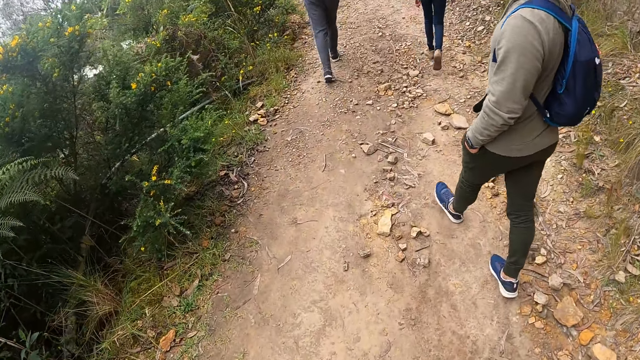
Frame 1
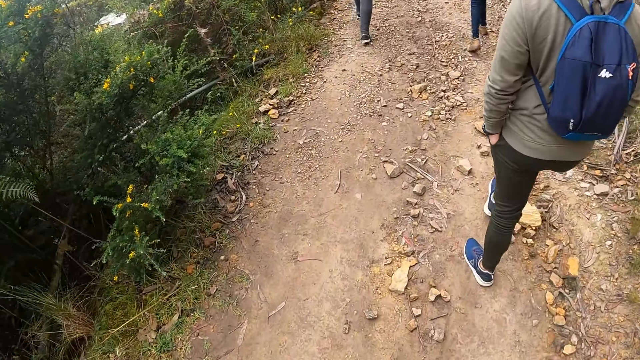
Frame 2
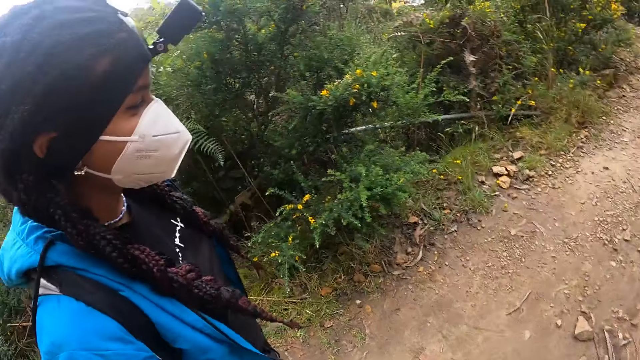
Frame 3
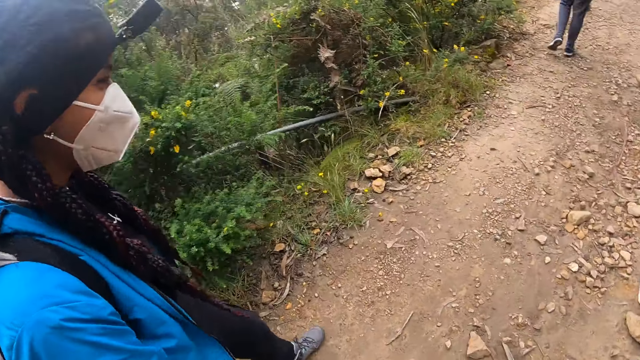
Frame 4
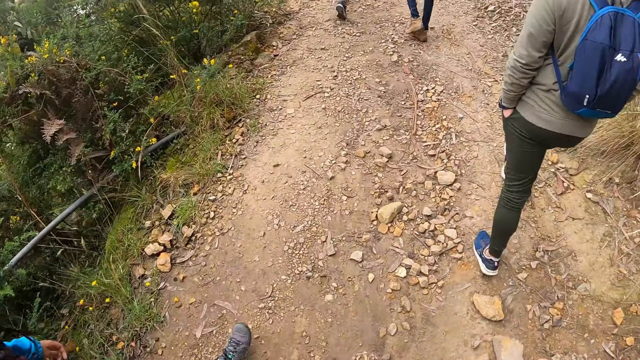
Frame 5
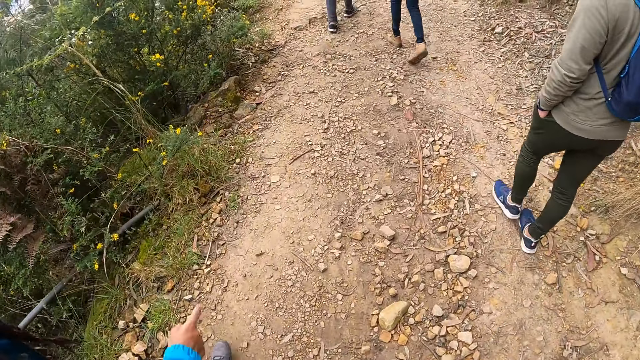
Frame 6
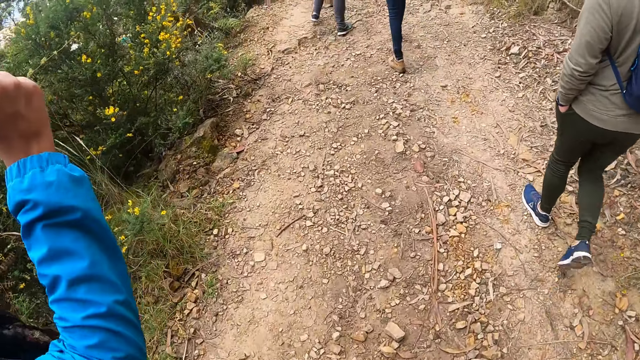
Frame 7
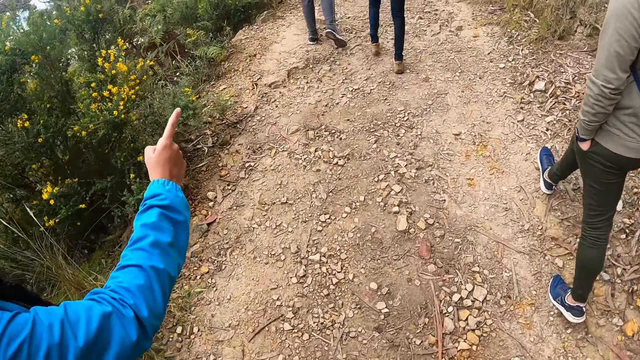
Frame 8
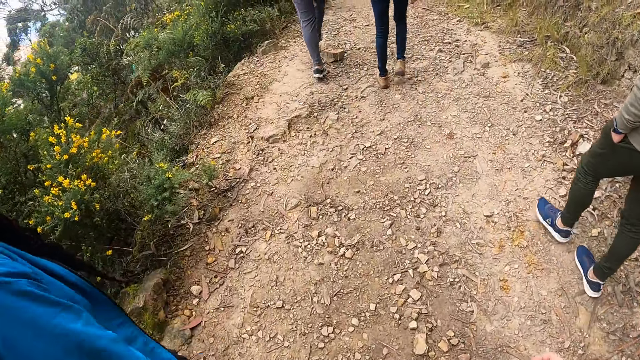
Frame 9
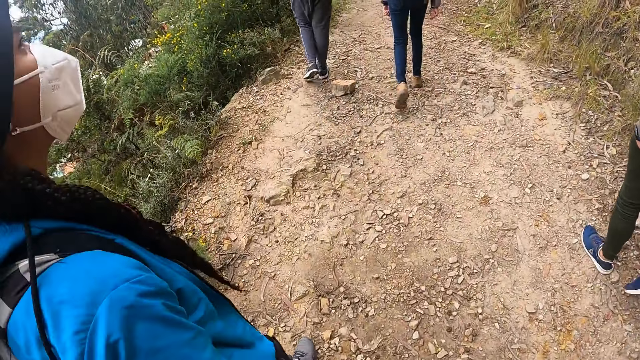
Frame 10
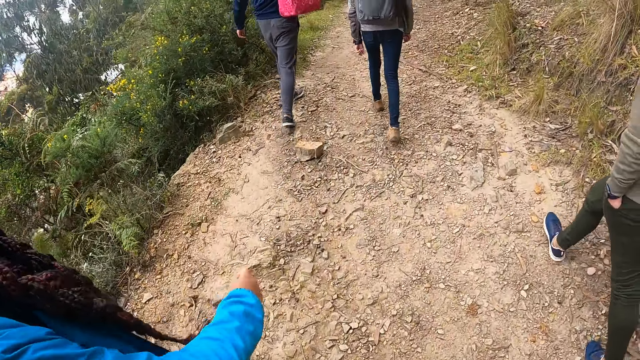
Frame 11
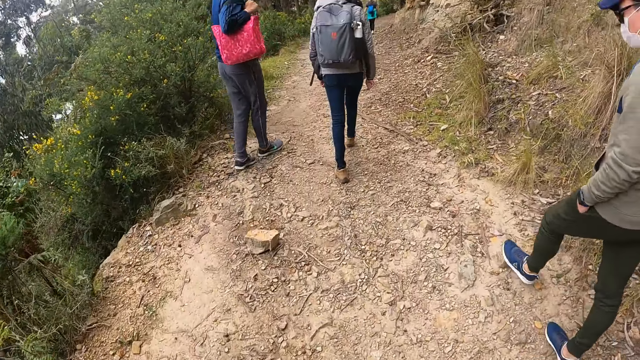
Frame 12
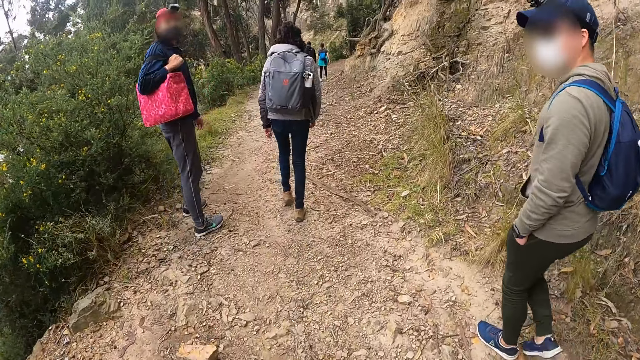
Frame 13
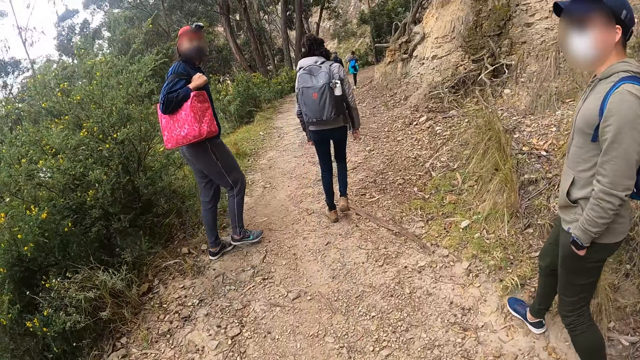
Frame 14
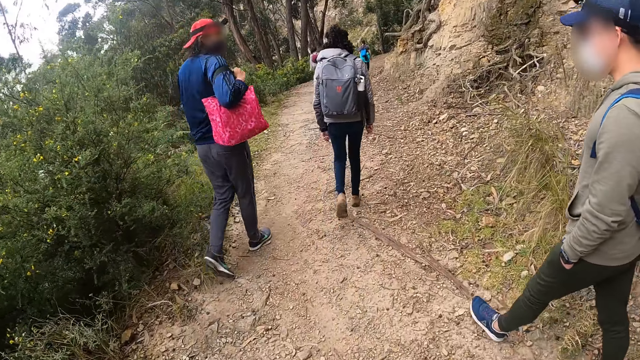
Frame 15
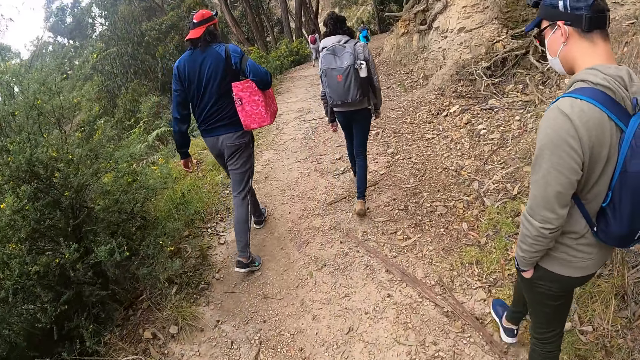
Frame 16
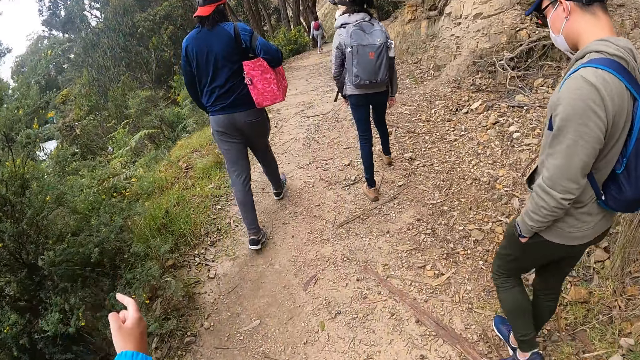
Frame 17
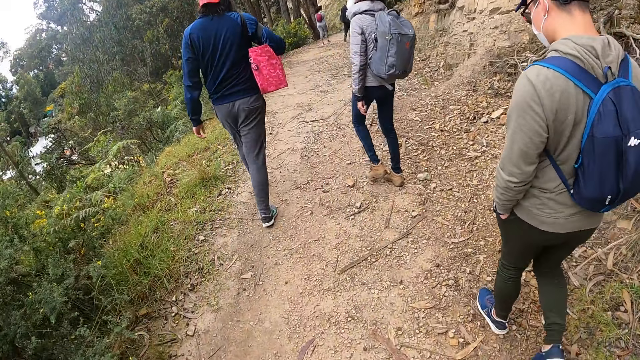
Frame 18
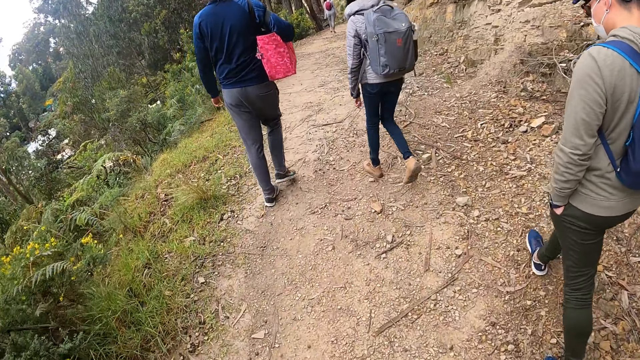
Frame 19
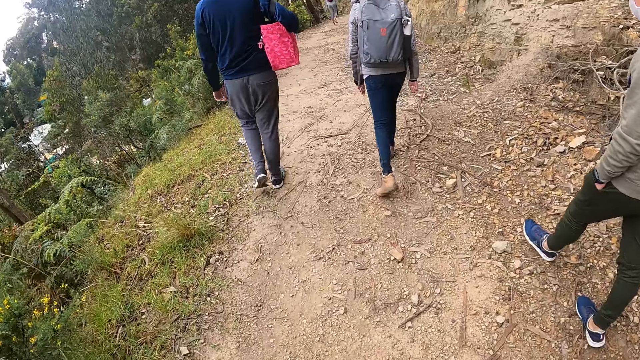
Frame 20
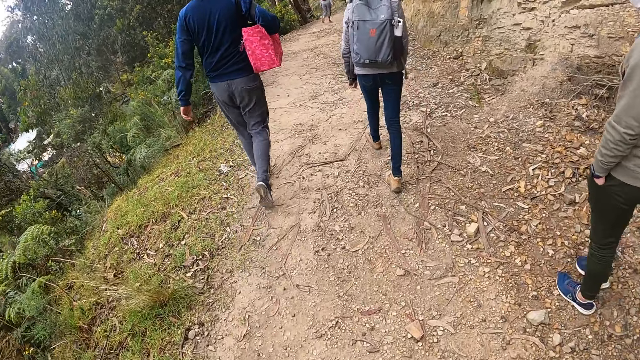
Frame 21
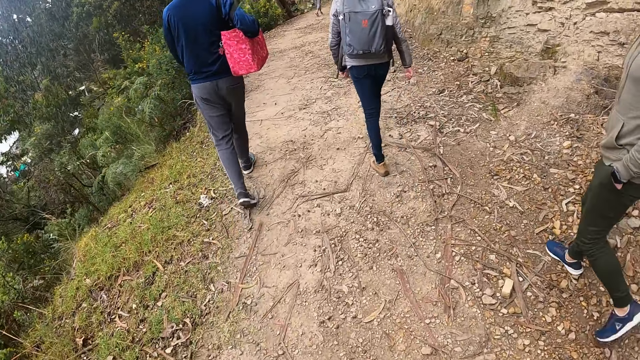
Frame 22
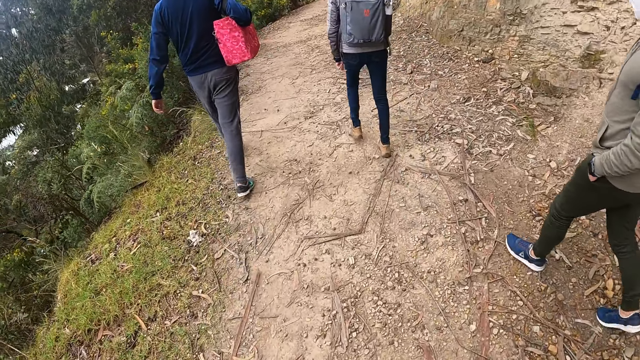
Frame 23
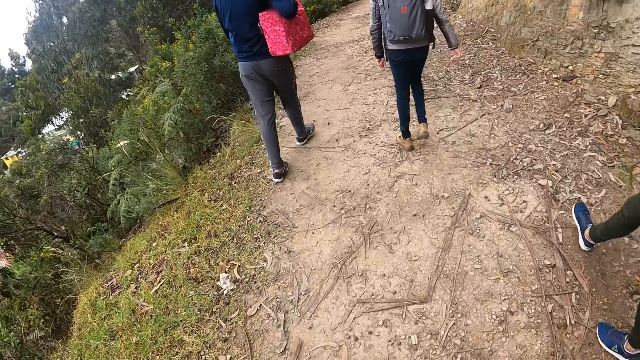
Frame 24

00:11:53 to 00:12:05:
The woman points at the man with her right hand. She points at the man again.

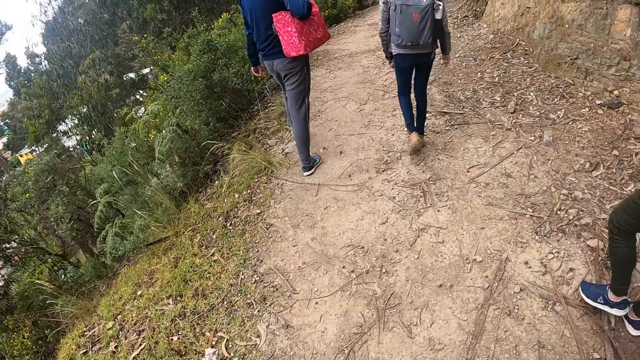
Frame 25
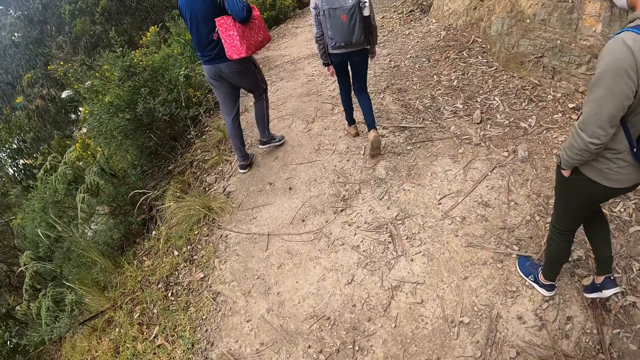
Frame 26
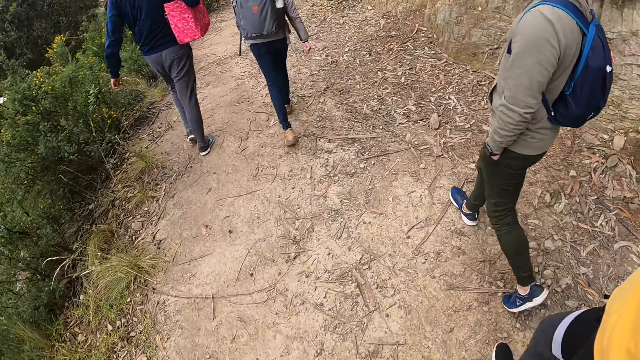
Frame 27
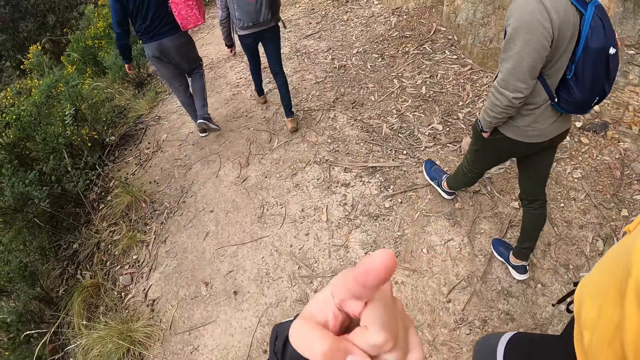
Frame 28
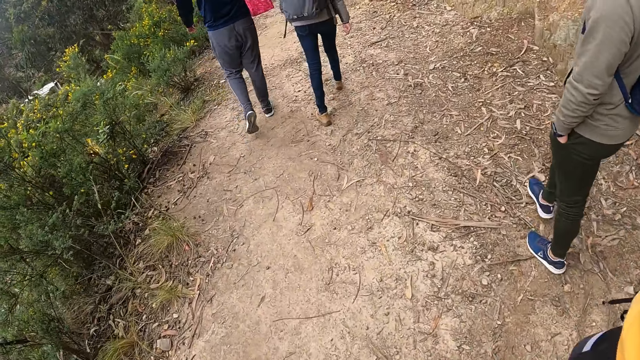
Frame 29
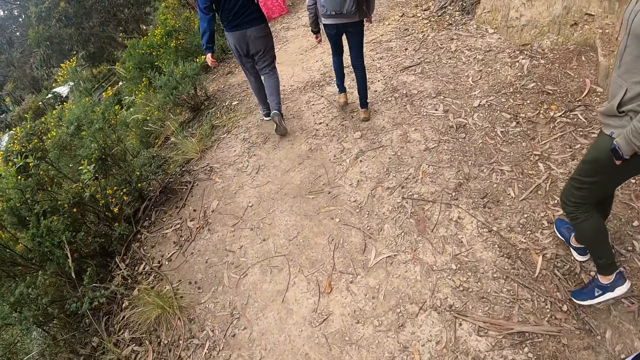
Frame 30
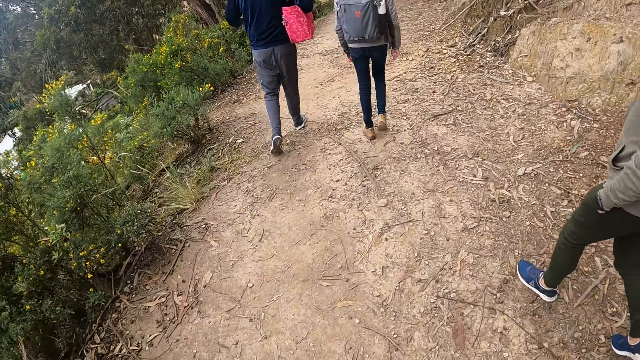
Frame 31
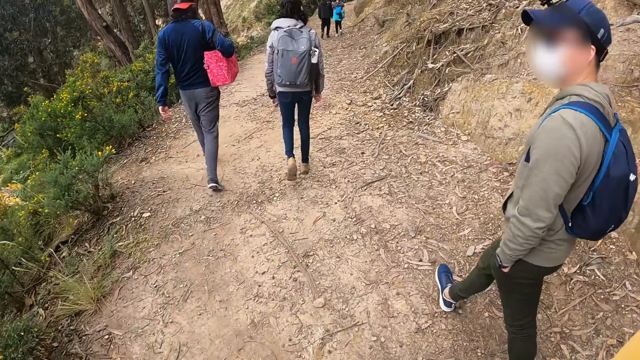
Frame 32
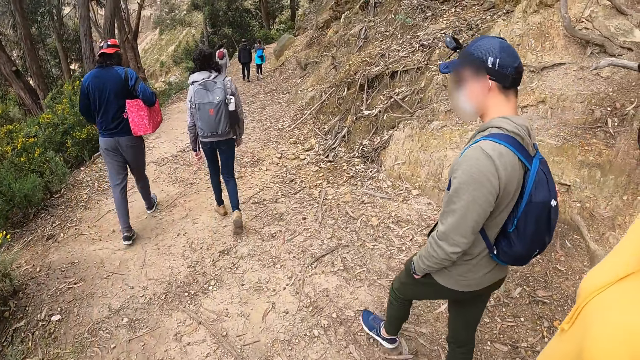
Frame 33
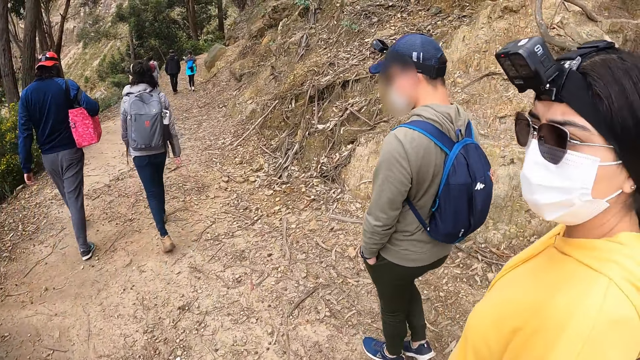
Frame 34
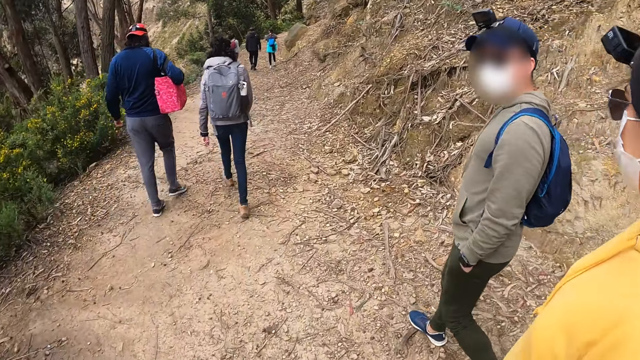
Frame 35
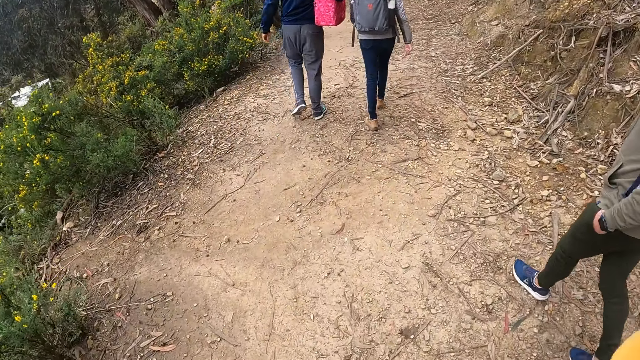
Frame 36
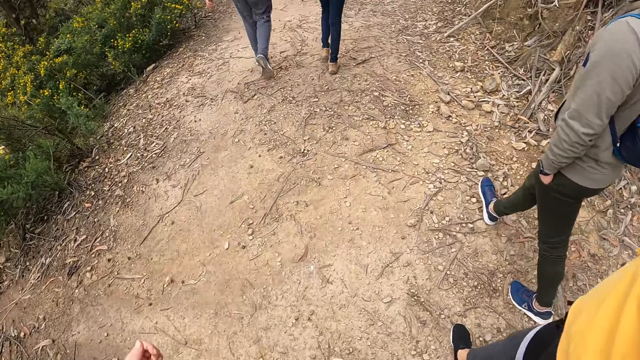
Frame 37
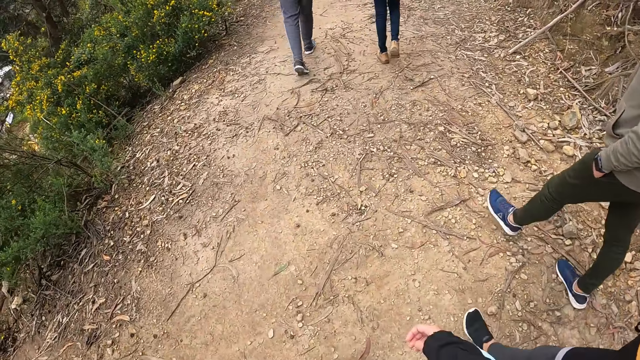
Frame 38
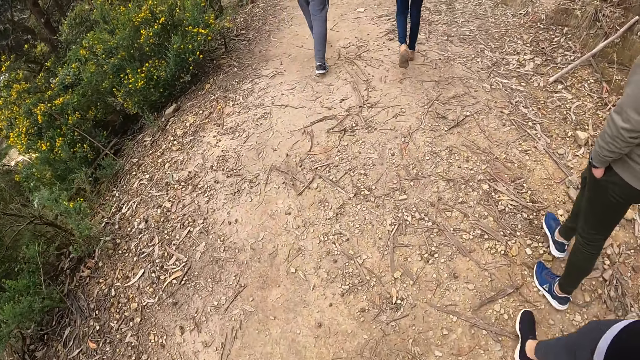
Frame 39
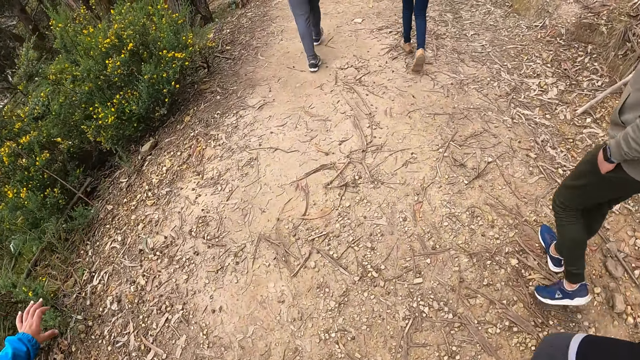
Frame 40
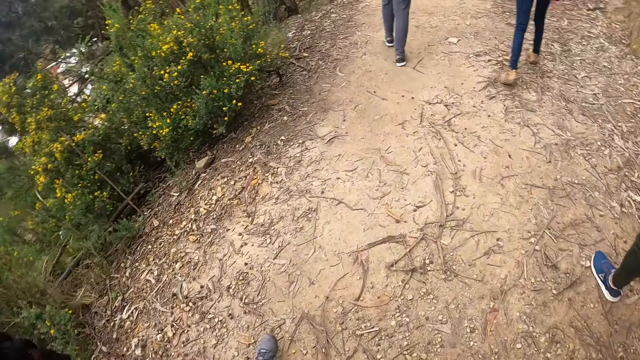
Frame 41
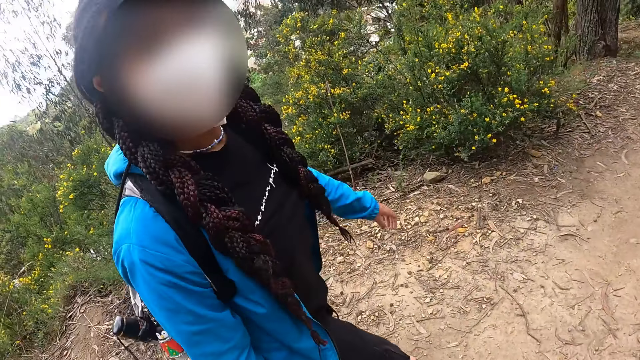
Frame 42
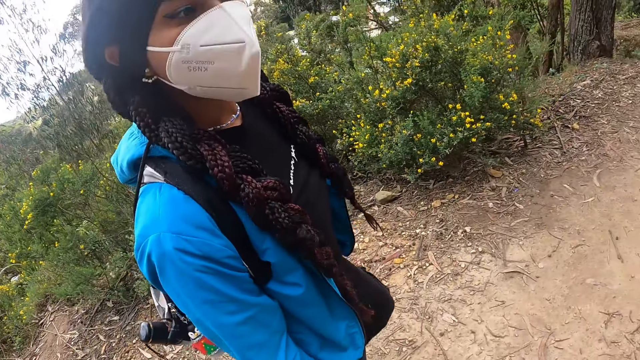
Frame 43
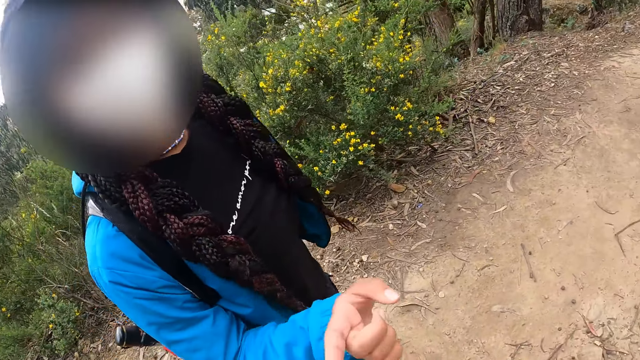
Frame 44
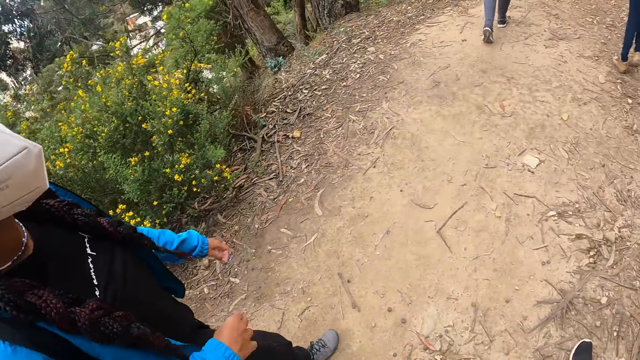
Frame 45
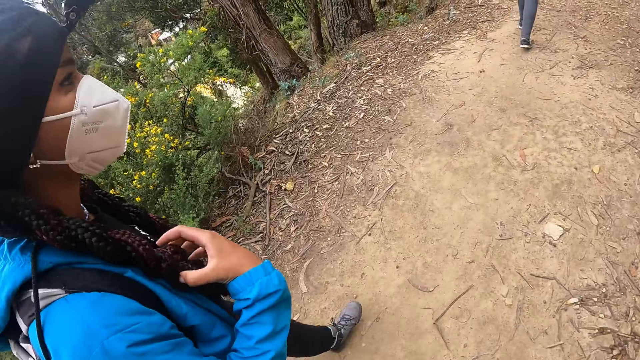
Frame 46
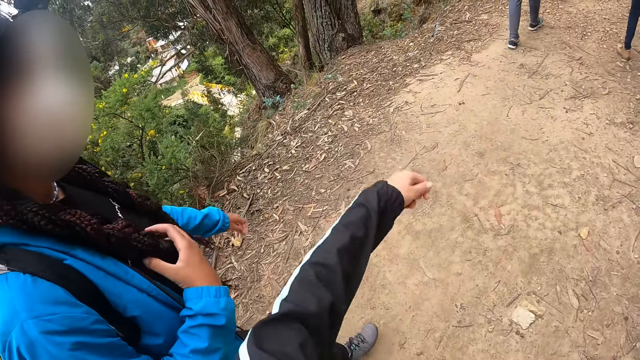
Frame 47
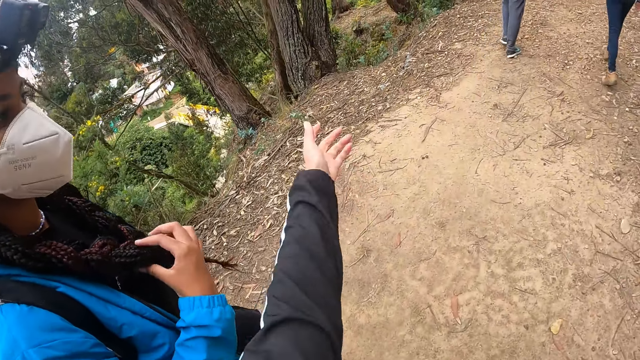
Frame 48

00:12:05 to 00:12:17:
The woman holds her braids with her right hand.
